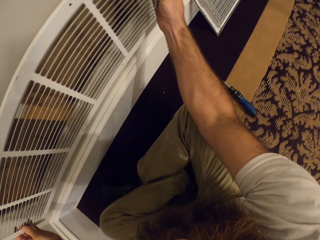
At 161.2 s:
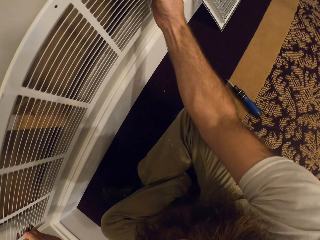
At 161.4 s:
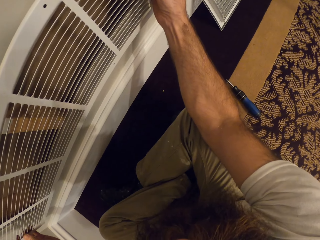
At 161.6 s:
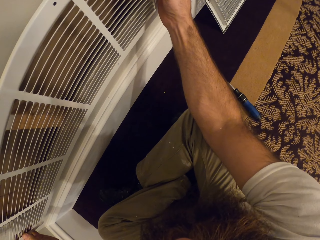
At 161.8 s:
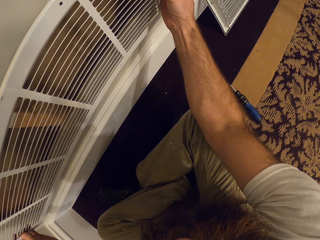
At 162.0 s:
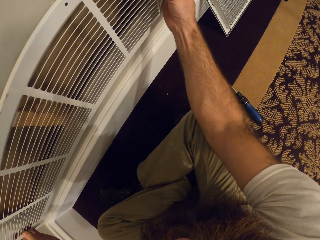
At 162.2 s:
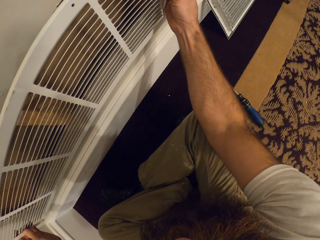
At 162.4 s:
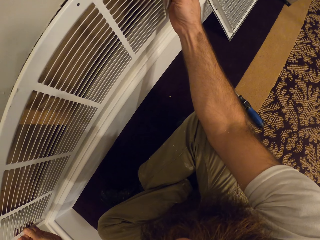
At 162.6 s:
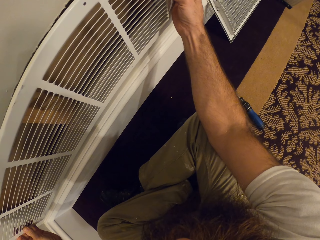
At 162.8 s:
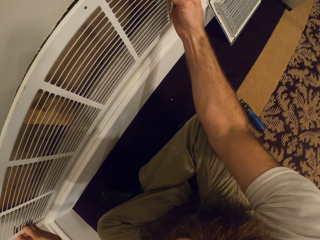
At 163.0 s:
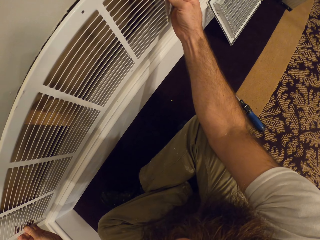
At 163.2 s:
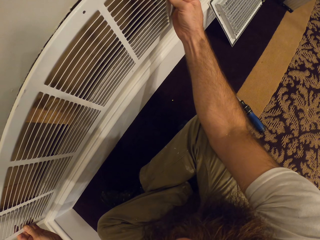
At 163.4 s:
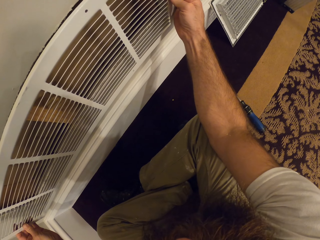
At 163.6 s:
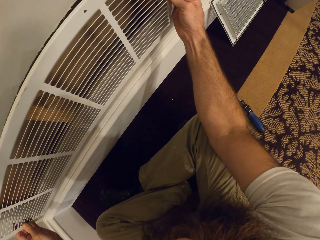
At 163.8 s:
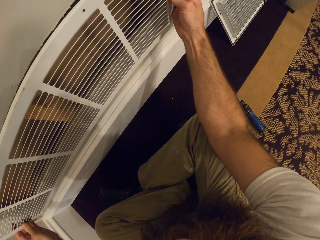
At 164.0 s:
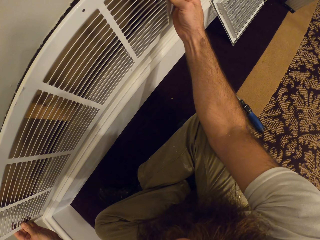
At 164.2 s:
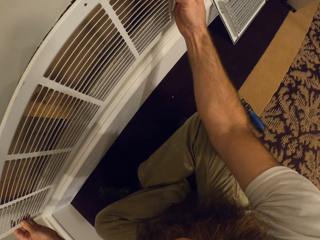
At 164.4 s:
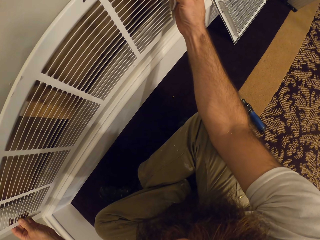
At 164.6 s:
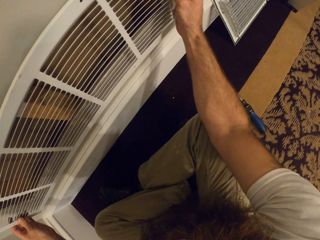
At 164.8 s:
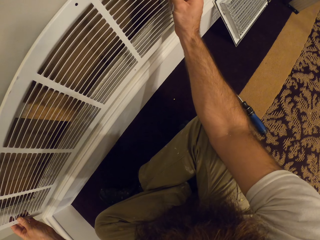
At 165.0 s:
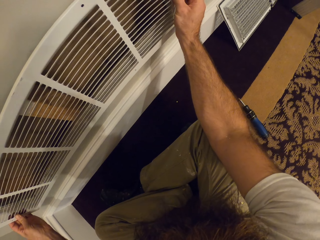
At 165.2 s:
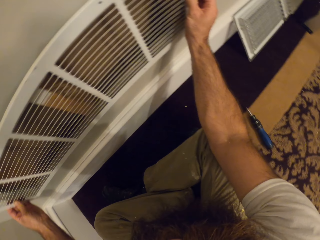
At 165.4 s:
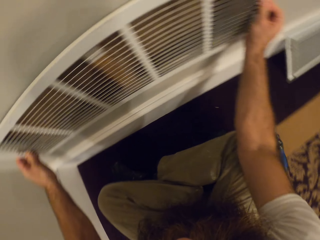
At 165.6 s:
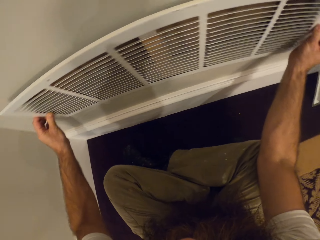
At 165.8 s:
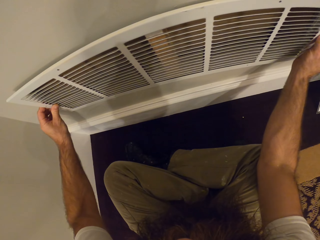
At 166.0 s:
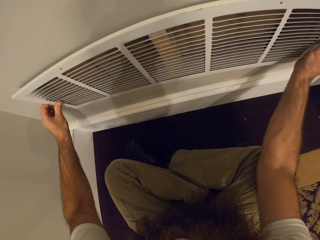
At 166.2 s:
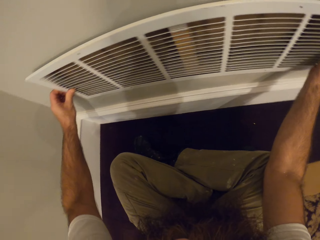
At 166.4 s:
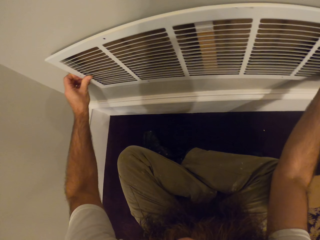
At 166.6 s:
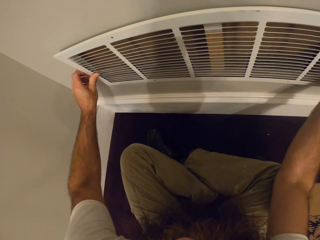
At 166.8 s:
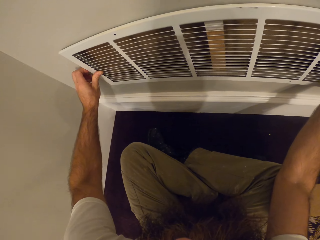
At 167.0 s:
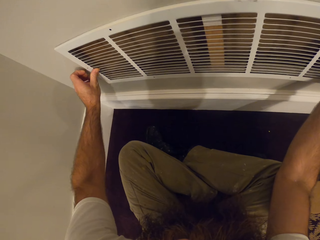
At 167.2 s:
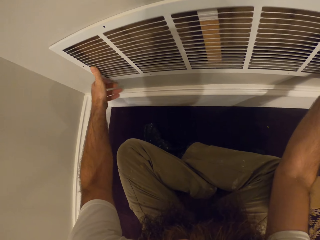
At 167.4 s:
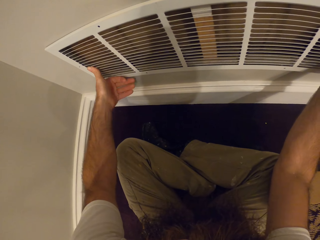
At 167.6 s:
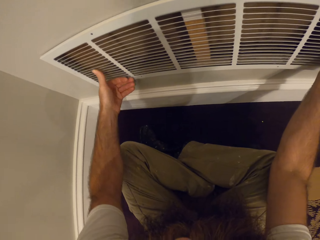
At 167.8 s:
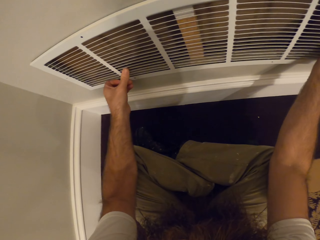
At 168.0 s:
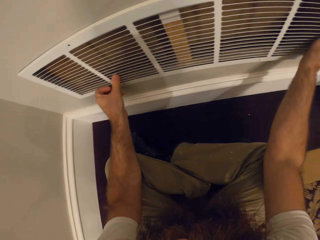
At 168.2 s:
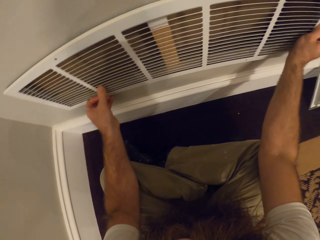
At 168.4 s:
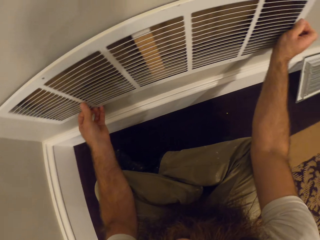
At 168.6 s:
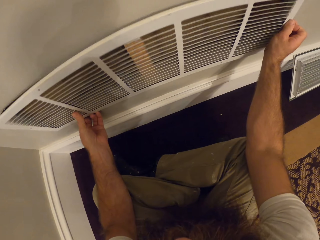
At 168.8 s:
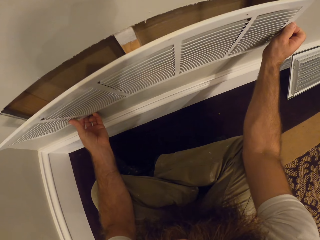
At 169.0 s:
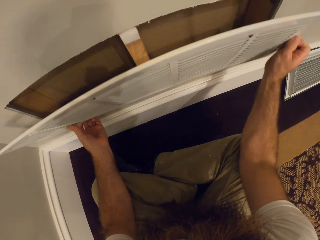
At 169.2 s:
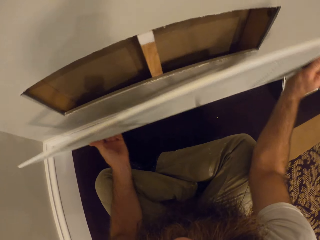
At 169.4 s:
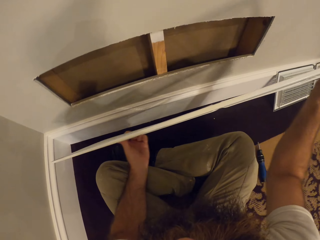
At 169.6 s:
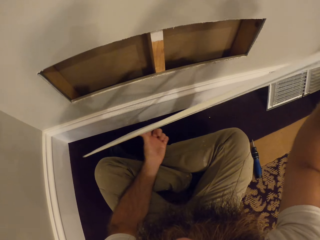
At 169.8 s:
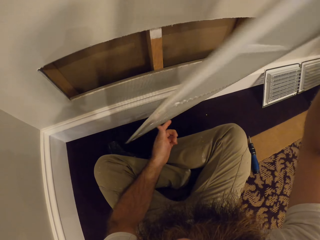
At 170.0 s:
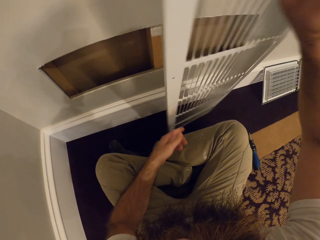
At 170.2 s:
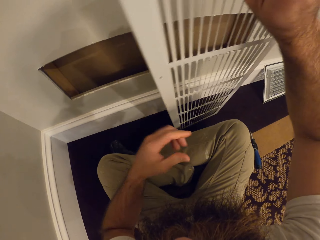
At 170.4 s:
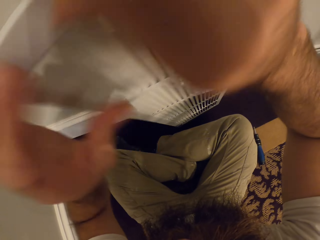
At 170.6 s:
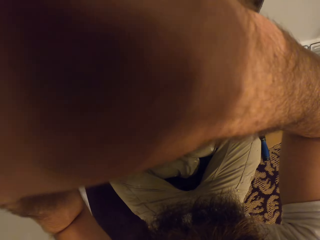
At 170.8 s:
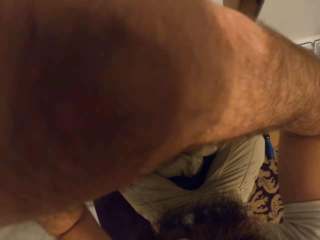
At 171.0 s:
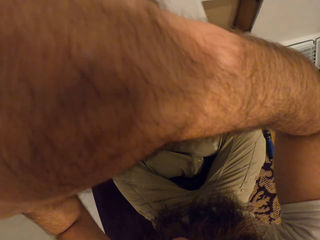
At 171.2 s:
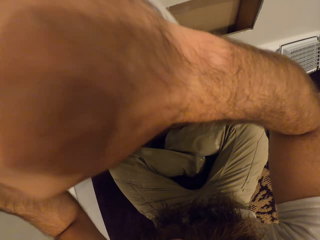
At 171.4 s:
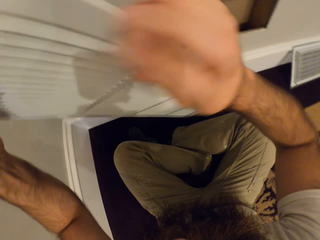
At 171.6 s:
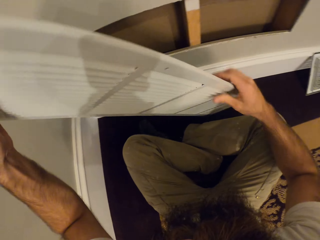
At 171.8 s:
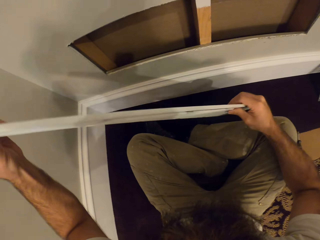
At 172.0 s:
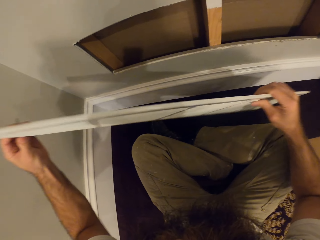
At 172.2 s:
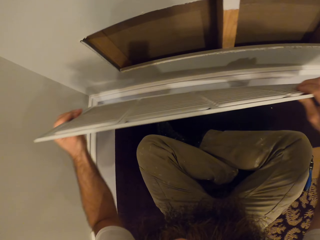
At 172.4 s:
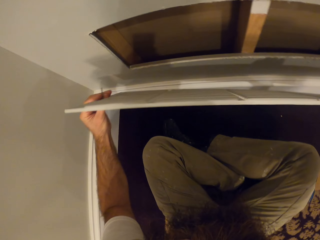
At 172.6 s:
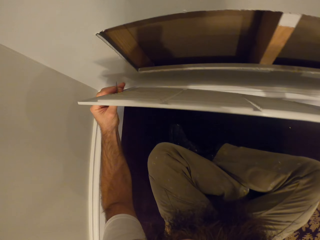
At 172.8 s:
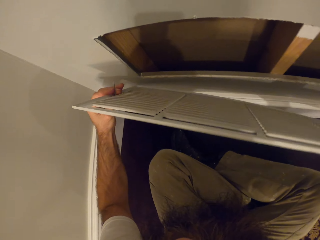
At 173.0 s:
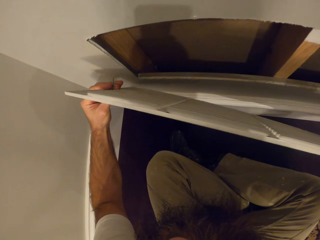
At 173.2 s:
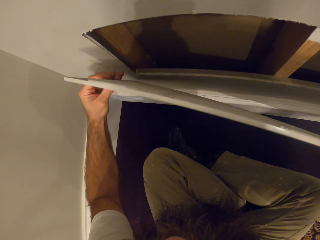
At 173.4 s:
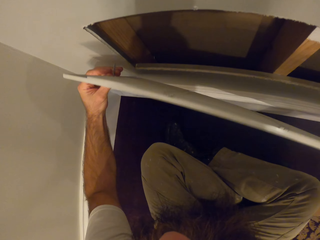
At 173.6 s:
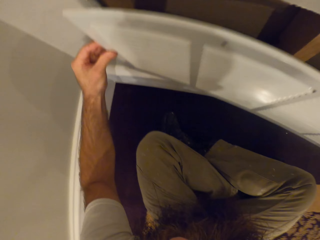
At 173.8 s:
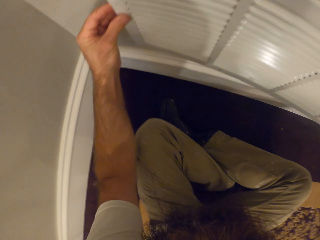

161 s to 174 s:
The camera wearer fixes the cover on the ventilator. He adjusts the vent on the screw on the wall with both hands. He removes the cover. He turns the ventilator cover.

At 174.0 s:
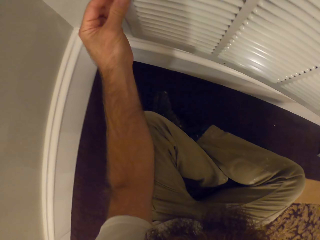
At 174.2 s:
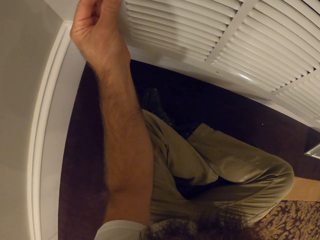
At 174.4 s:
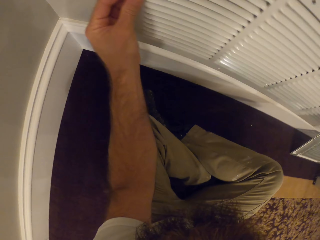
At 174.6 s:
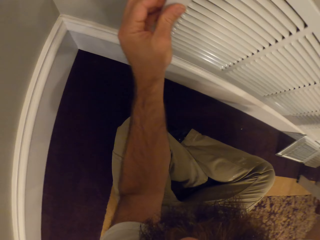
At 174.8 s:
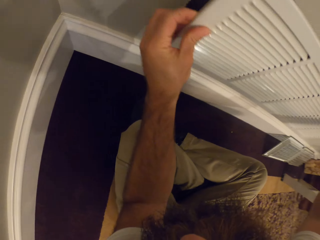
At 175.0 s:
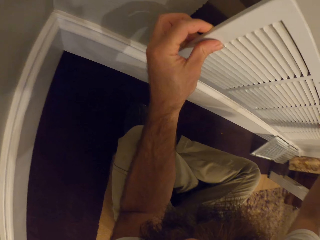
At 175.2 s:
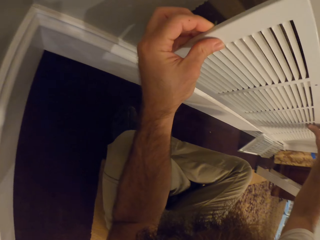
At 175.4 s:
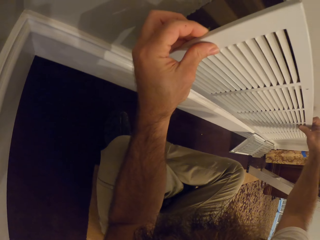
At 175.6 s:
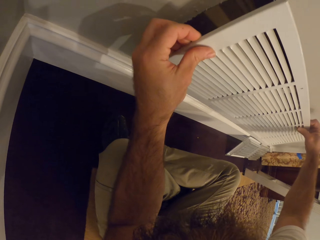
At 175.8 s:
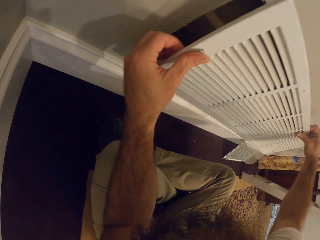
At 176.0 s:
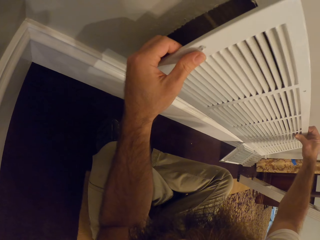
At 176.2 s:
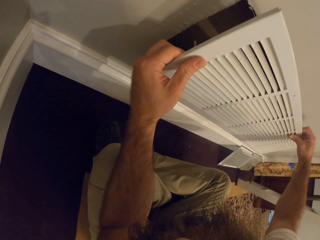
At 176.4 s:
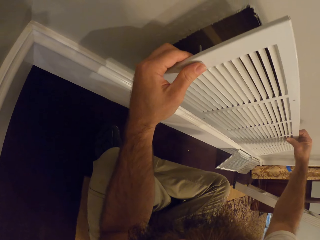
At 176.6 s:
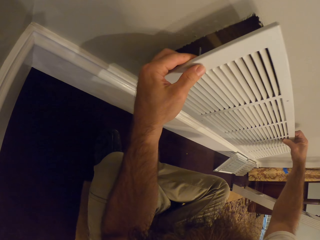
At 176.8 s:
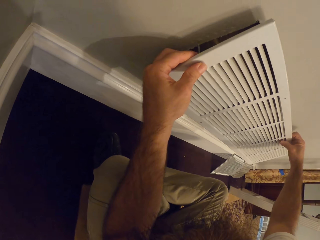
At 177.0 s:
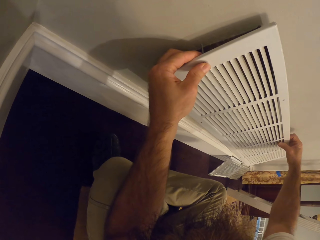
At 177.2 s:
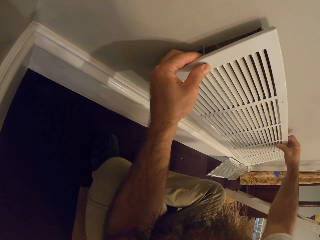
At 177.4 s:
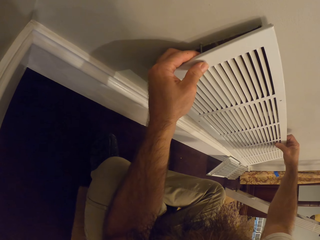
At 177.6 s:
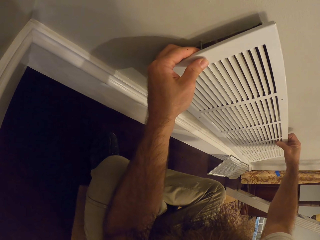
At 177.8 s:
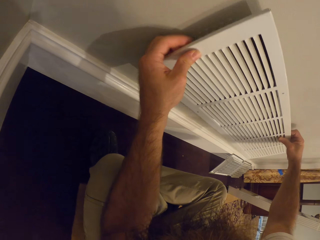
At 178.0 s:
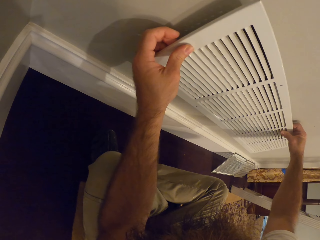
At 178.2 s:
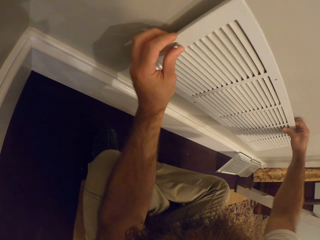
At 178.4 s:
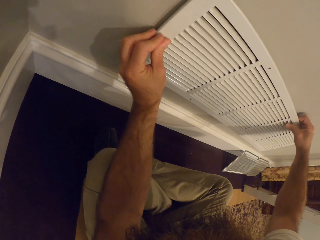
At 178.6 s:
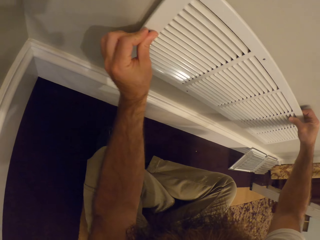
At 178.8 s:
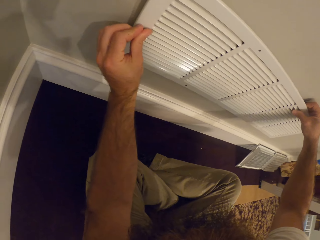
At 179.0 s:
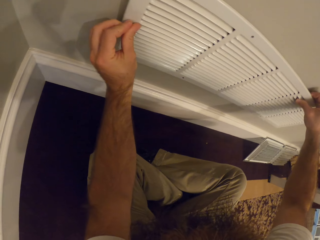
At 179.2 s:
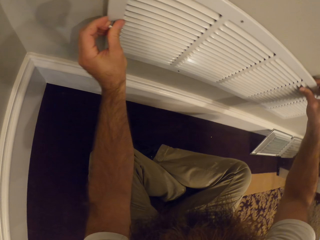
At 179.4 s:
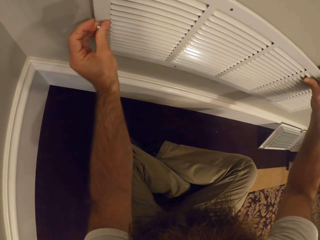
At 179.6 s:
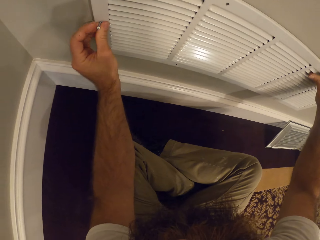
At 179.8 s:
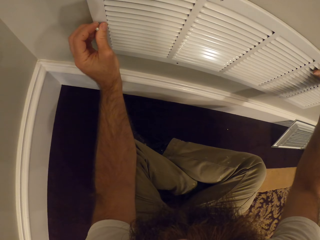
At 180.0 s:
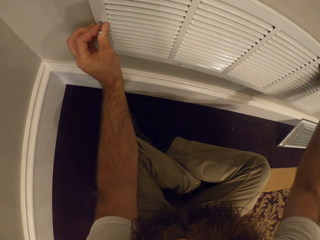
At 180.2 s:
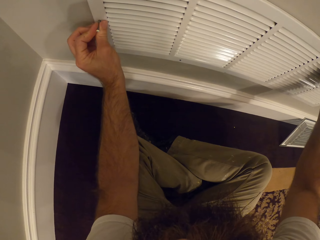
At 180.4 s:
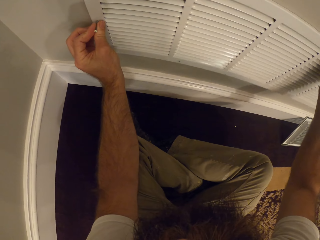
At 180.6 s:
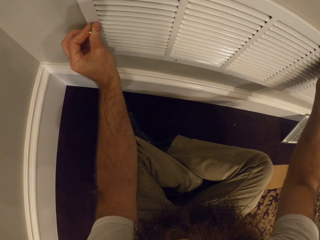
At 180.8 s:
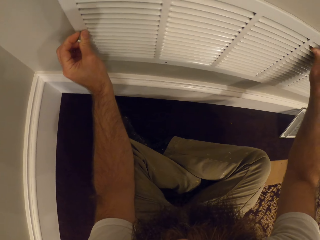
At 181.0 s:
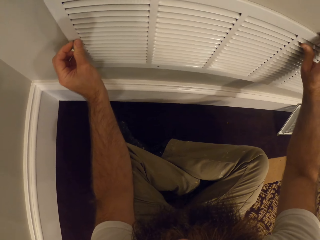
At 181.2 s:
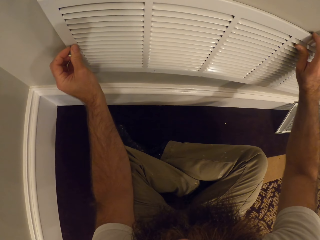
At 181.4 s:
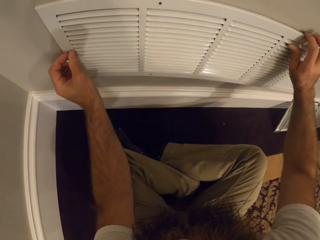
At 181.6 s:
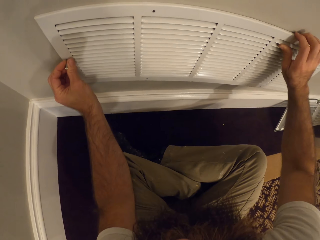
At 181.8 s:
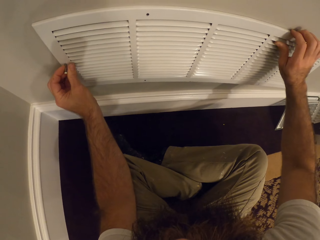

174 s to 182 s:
The camera wearer fixes the cover on the ventilator. They fix the cover on the ventilator on the wall.
